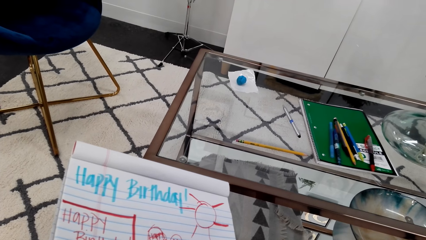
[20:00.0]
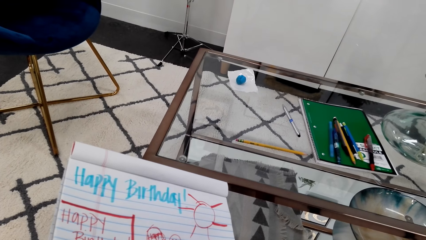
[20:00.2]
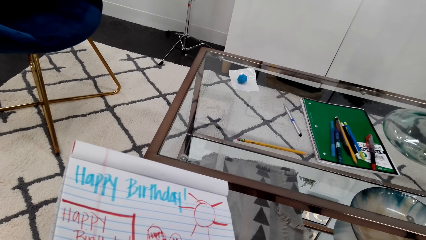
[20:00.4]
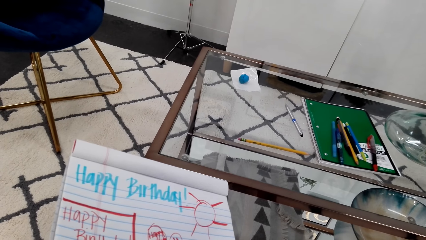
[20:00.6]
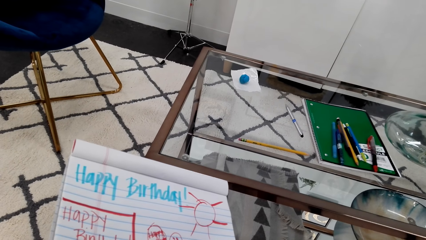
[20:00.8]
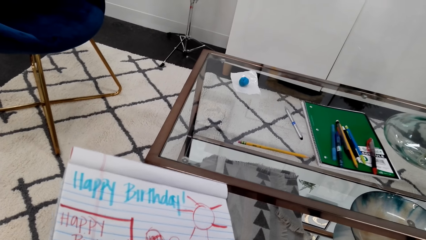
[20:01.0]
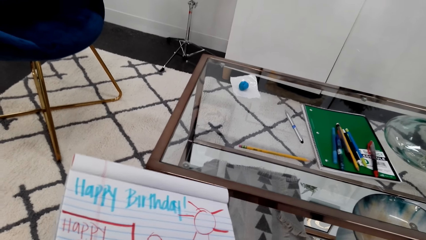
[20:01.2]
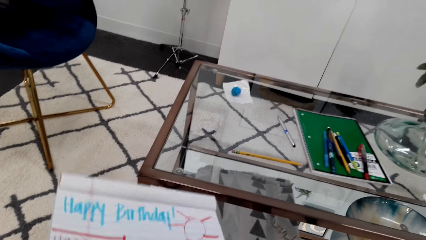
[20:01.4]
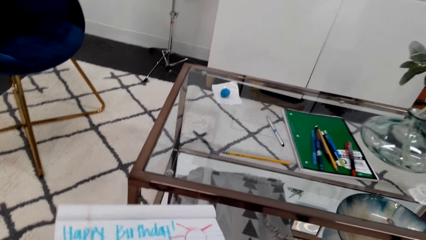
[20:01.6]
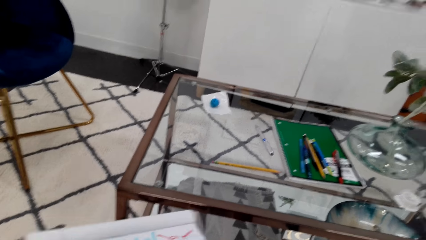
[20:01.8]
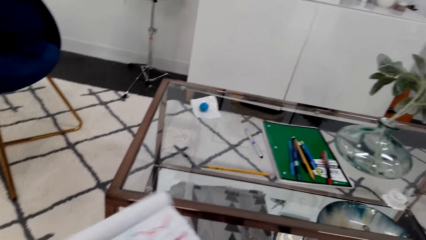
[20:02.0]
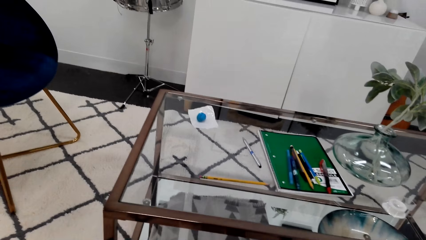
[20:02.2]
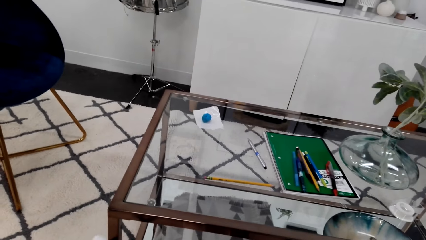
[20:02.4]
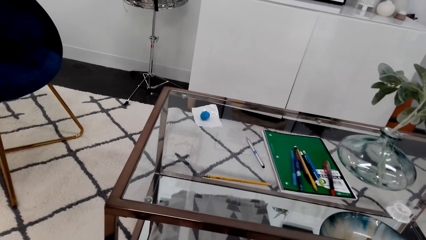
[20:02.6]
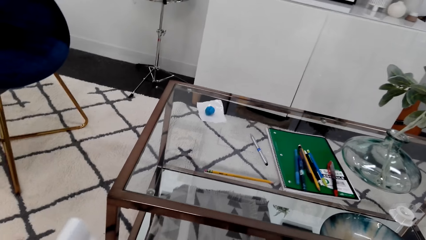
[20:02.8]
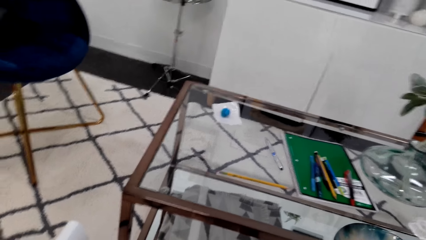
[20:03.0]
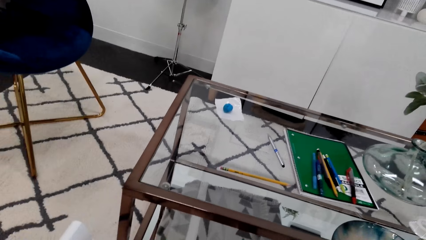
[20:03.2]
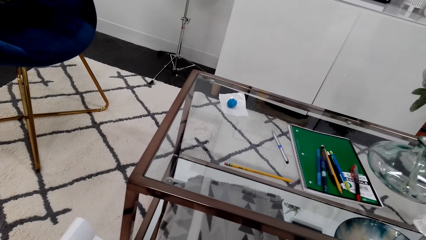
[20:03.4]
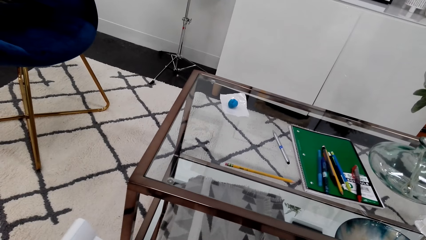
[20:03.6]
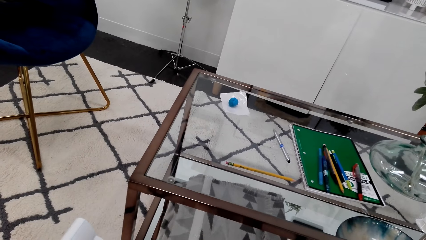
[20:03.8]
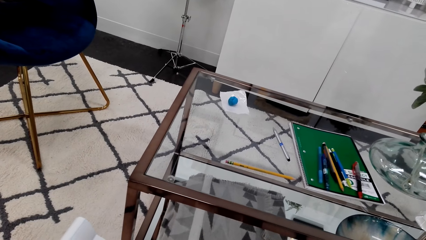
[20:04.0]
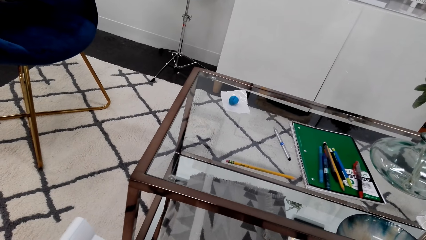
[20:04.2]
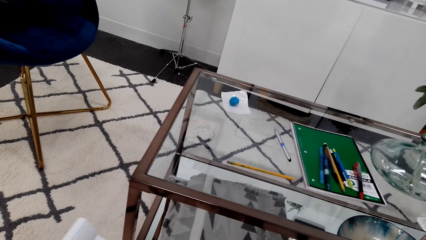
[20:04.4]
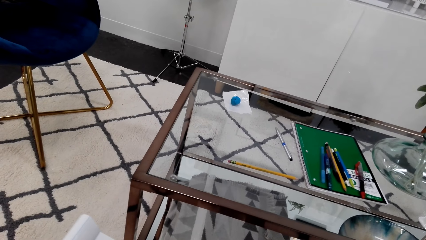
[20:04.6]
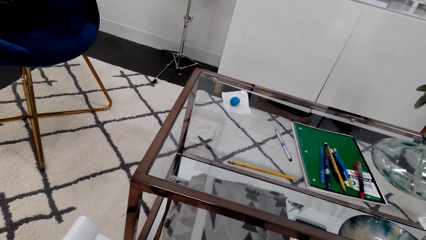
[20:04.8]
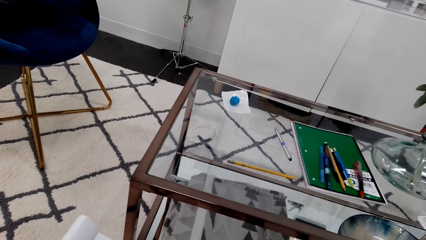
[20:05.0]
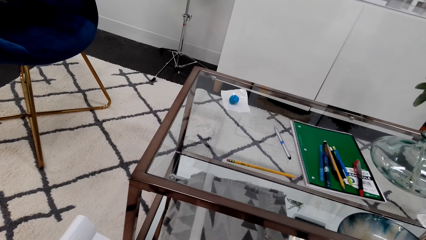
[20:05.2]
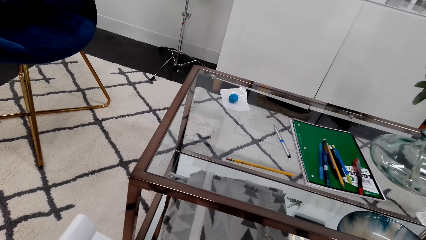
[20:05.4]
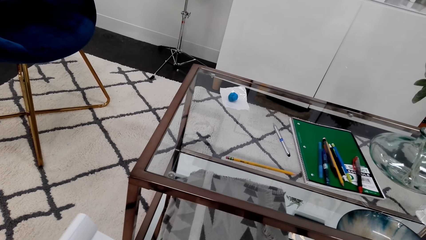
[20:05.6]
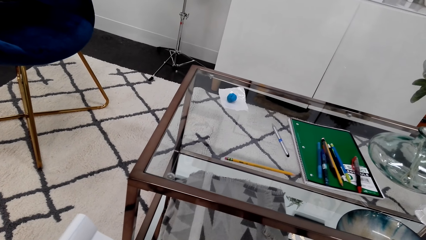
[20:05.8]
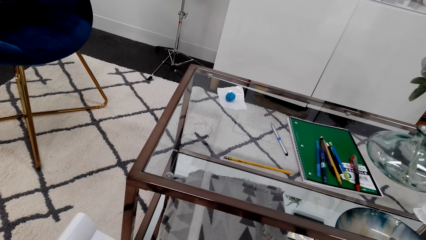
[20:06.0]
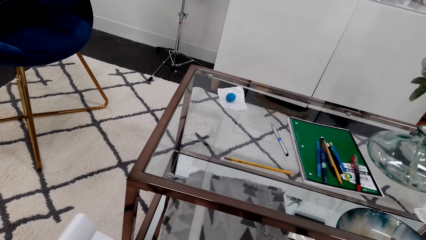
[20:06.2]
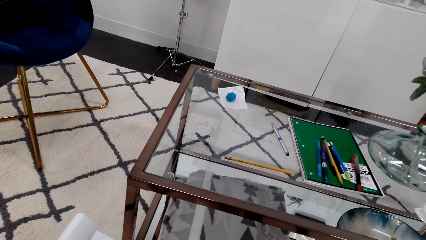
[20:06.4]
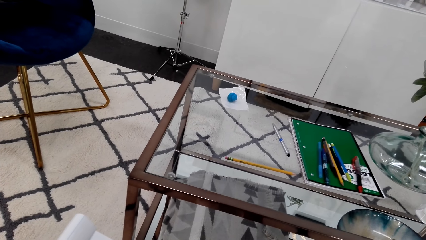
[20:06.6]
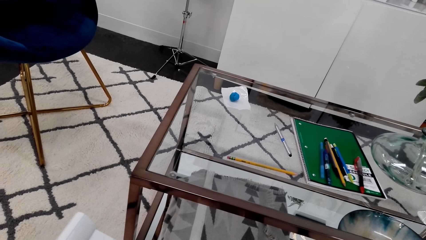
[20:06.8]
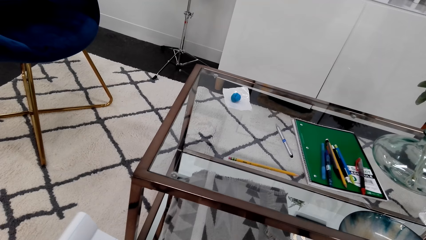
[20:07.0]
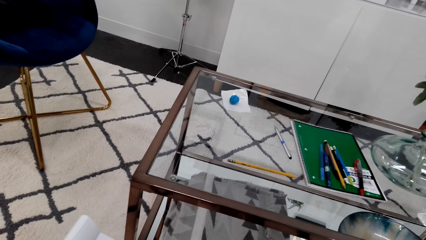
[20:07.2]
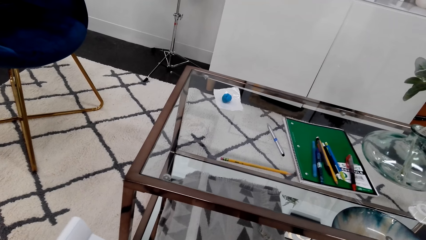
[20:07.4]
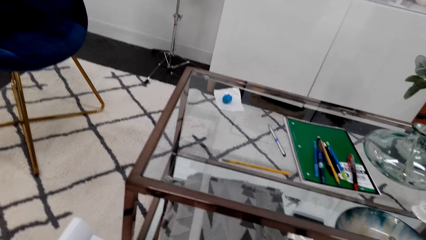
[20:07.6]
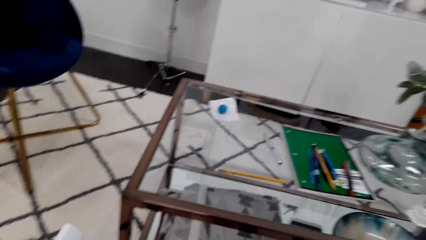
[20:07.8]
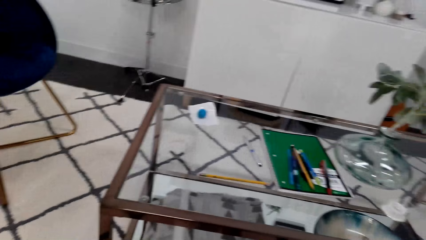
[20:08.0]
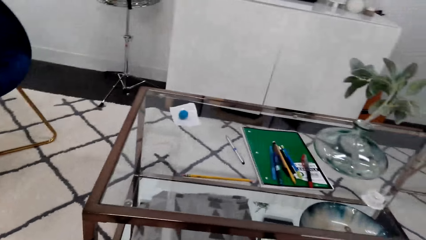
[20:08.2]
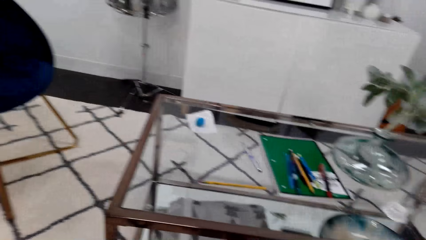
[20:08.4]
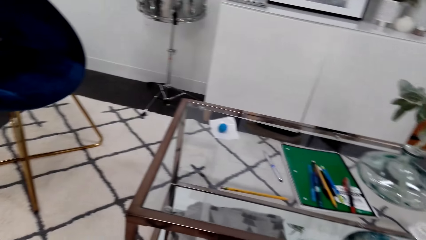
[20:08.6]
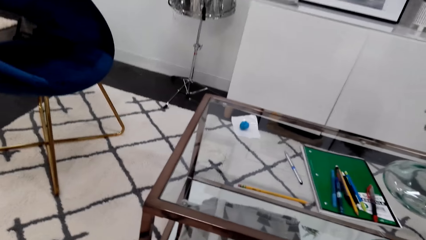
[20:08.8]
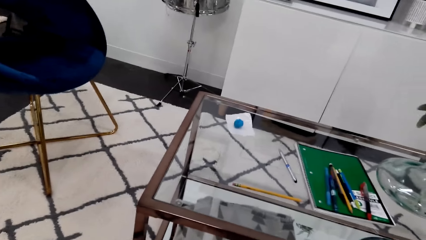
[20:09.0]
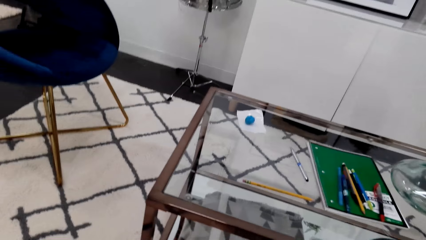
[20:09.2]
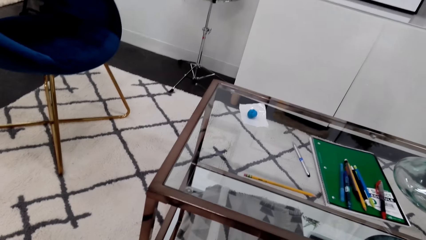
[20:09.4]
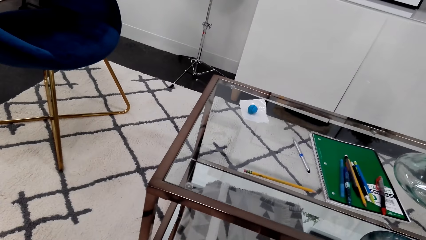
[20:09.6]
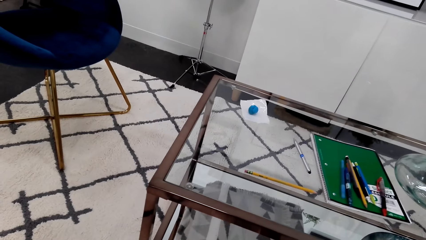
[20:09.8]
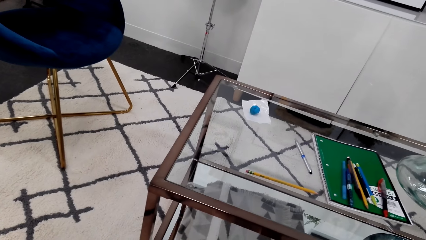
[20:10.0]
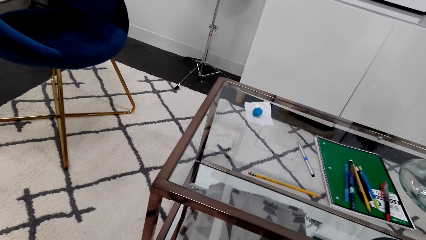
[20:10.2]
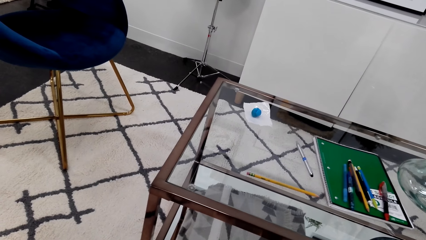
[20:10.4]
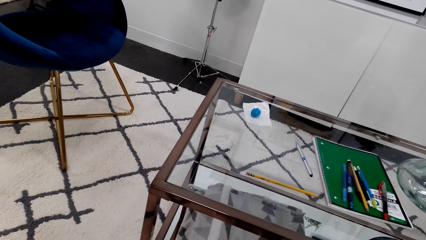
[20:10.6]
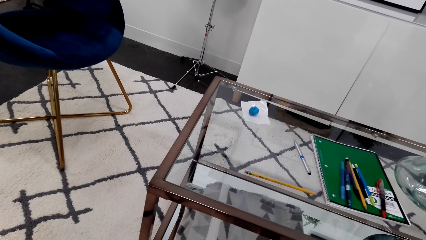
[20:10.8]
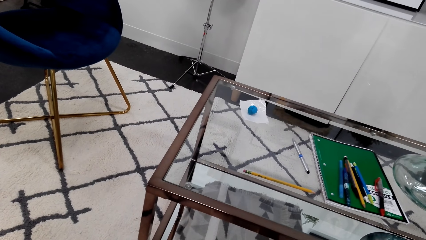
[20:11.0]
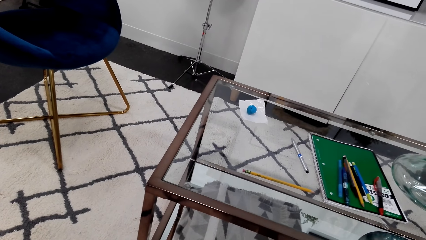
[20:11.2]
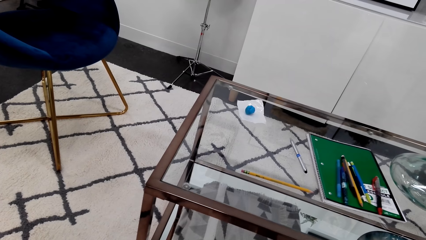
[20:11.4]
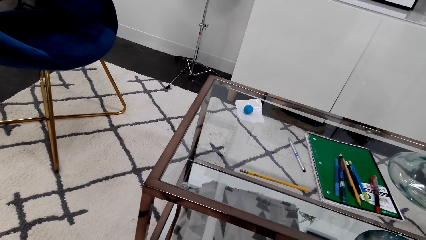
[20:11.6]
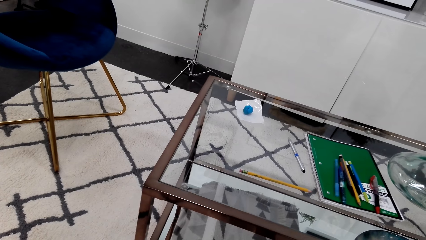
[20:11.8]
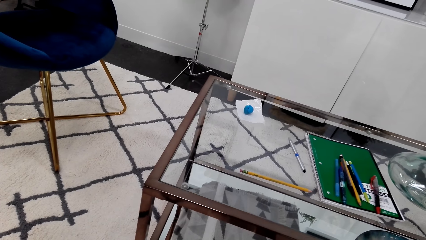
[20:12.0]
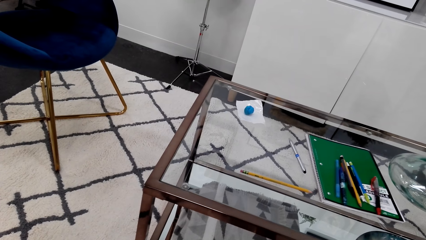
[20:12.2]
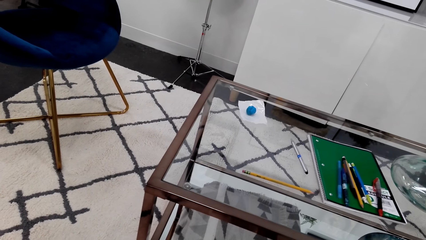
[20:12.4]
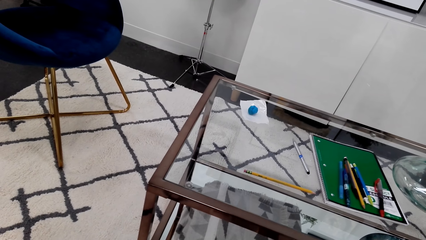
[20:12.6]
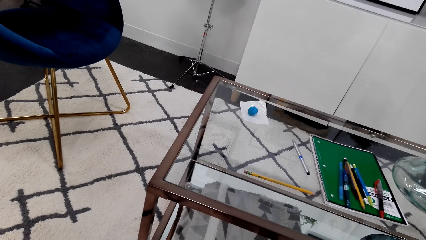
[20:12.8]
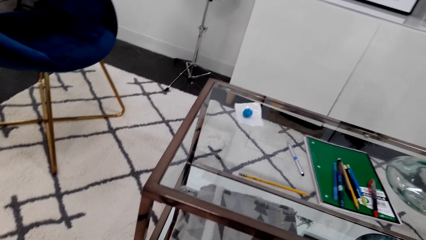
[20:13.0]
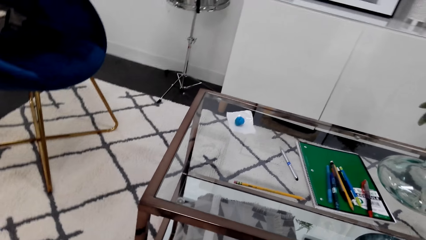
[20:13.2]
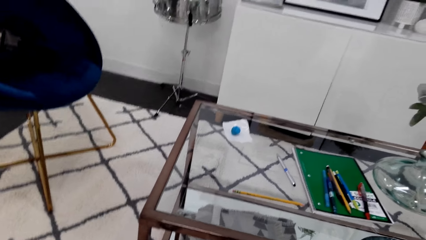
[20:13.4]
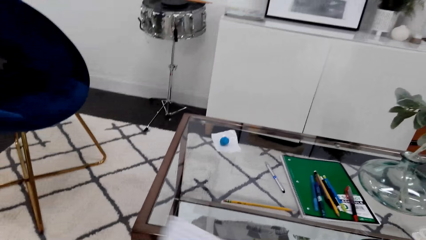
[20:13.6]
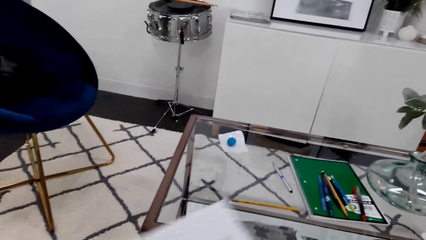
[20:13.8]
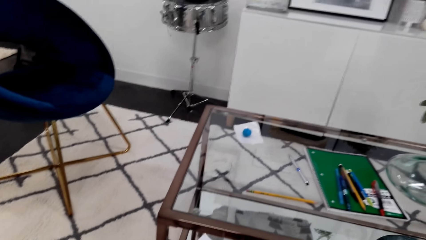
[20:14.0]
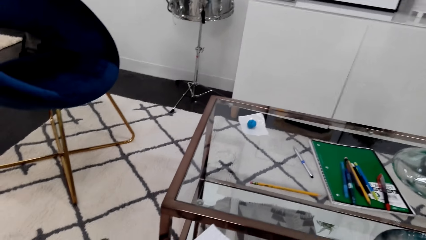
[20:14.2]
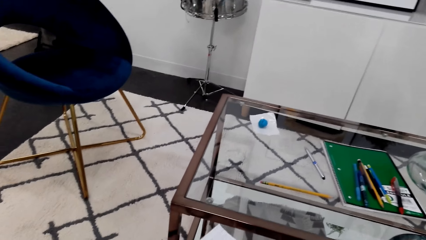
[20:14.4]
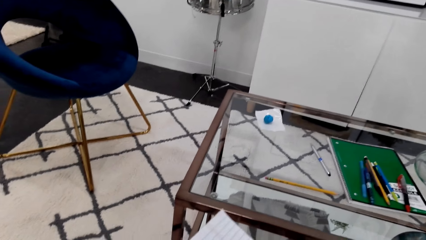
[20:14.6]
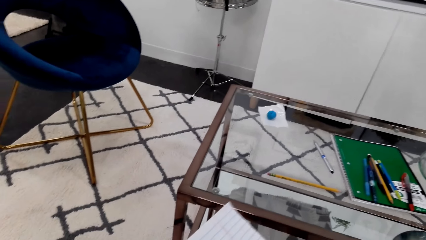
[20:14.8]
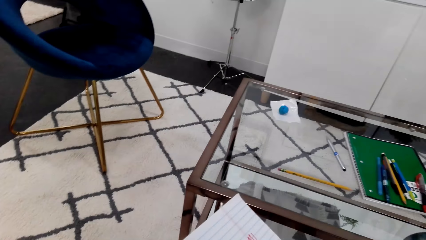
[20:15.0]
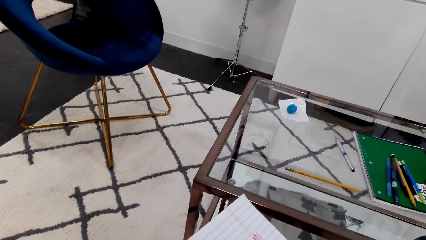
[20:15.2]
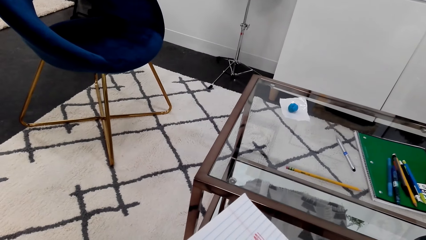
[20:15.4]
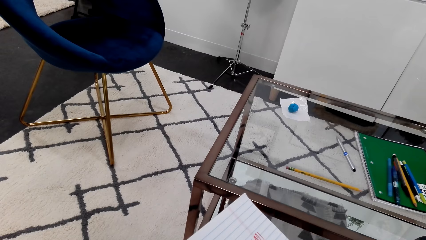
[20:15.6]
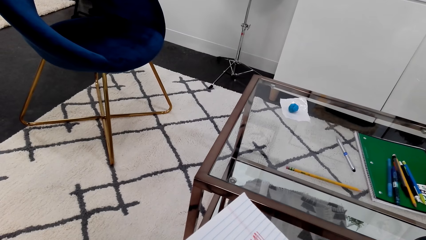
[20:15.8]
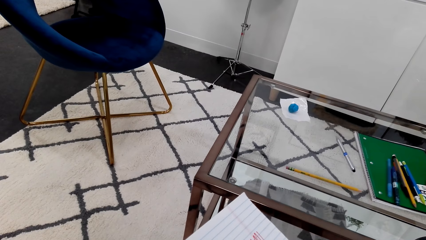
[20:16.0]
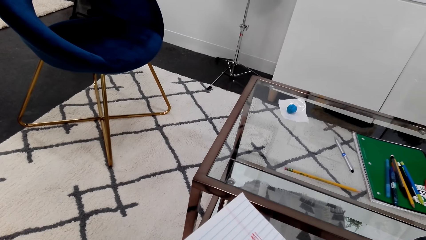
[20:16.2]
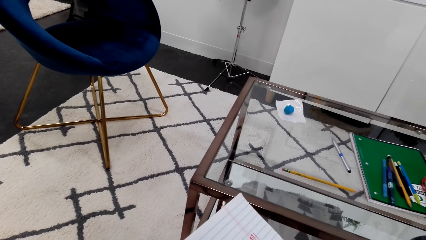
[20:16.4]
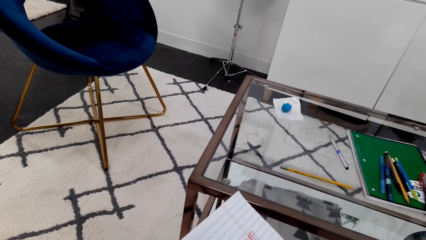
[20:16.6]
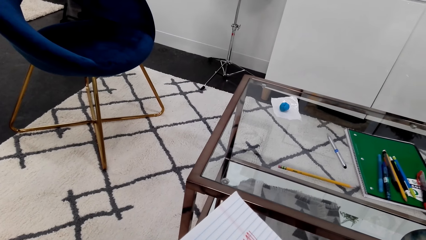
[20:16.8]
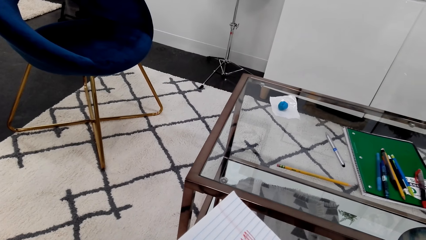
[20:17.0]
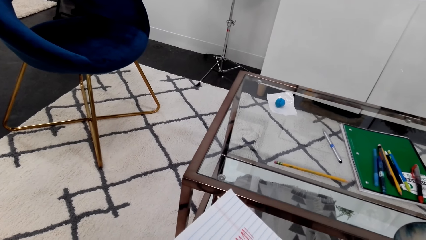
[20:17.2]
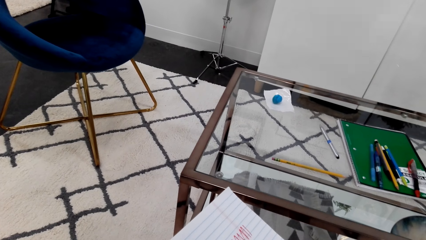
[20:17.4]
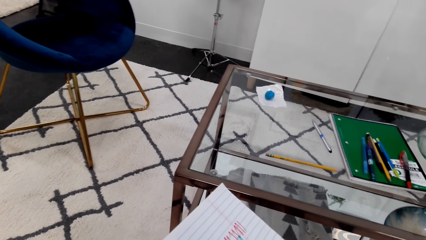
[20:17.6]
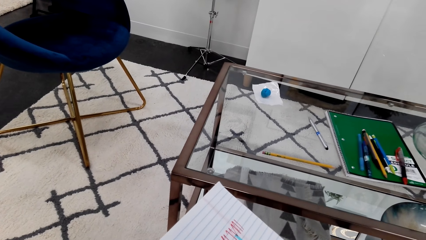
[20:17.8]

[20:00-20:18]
The camera wearer turns the book. They turn the book again.
